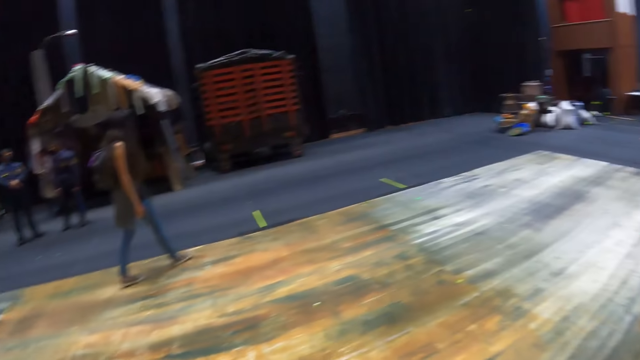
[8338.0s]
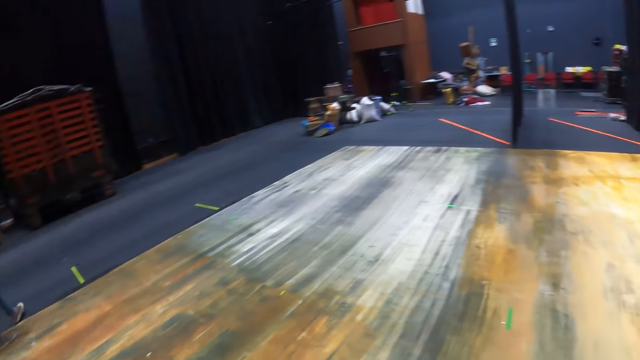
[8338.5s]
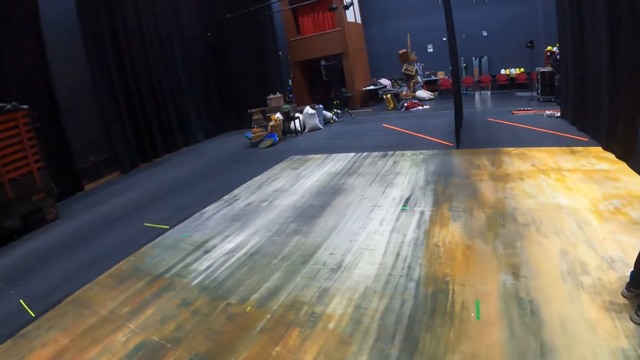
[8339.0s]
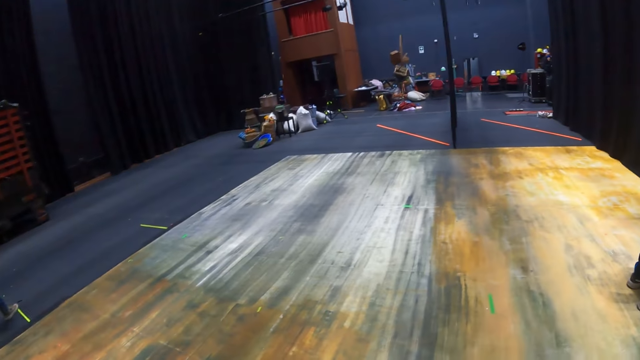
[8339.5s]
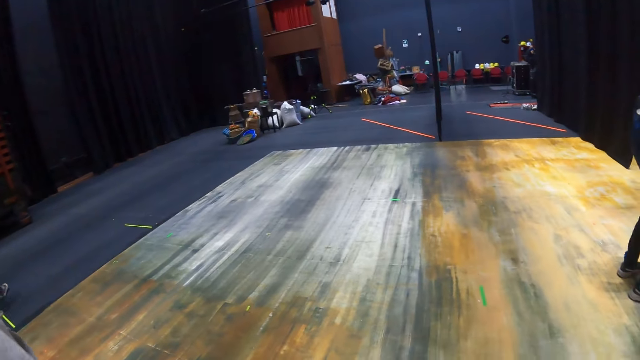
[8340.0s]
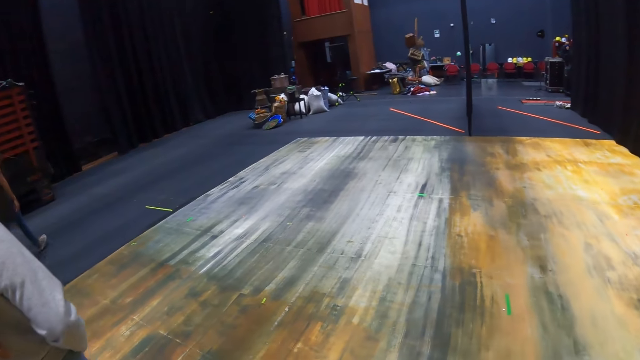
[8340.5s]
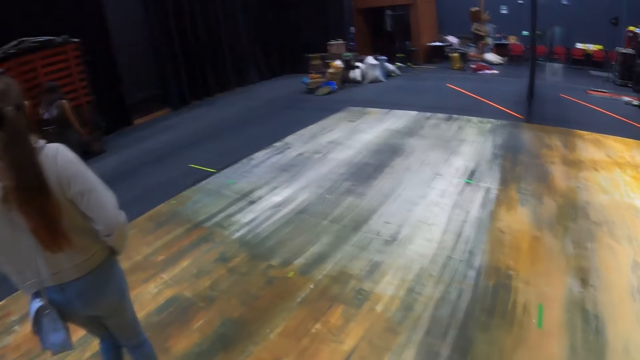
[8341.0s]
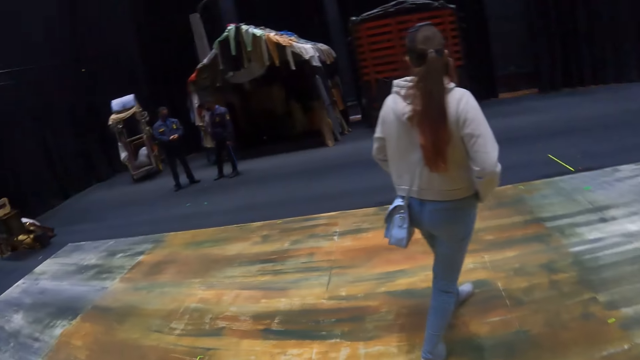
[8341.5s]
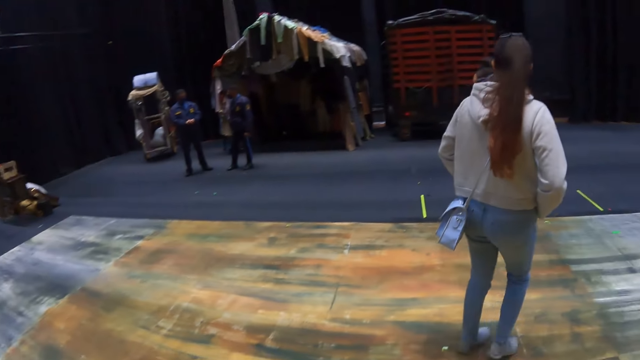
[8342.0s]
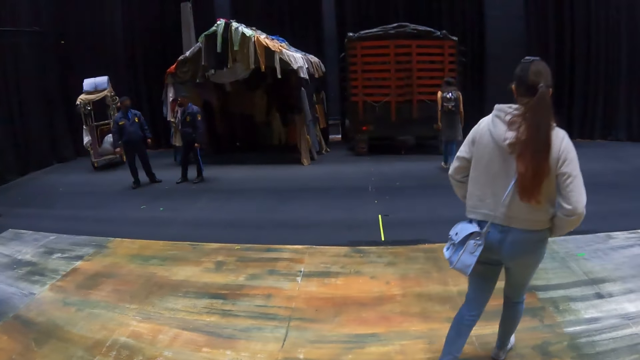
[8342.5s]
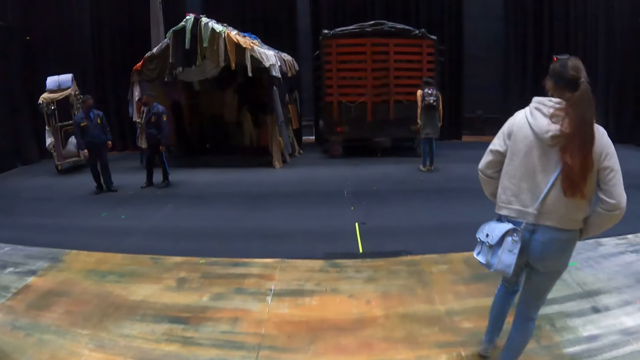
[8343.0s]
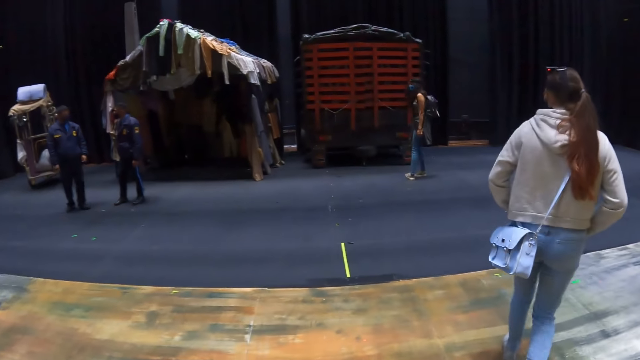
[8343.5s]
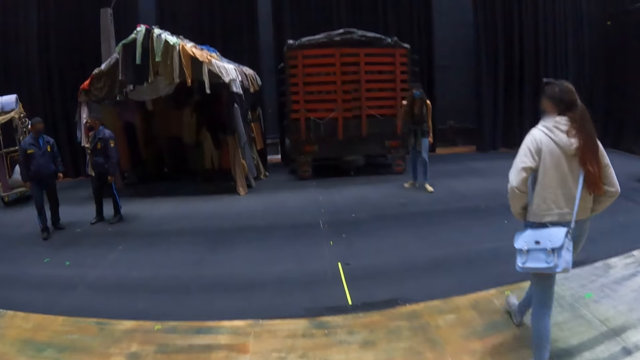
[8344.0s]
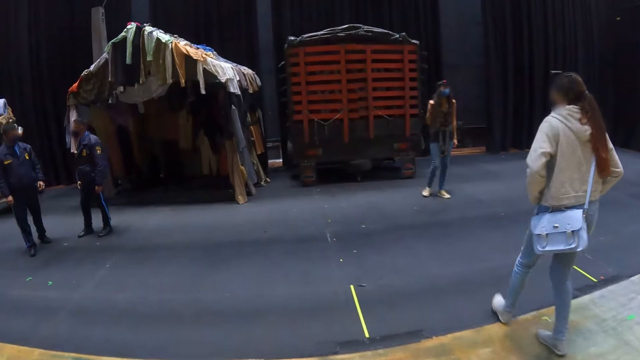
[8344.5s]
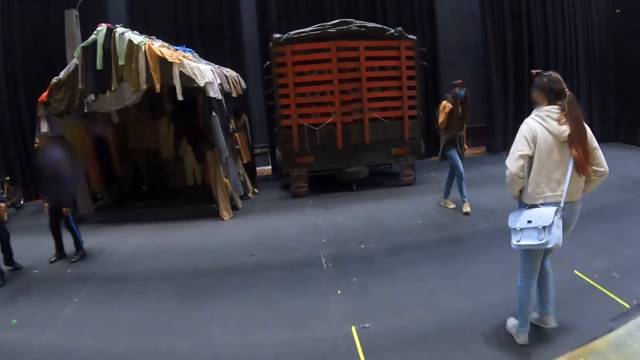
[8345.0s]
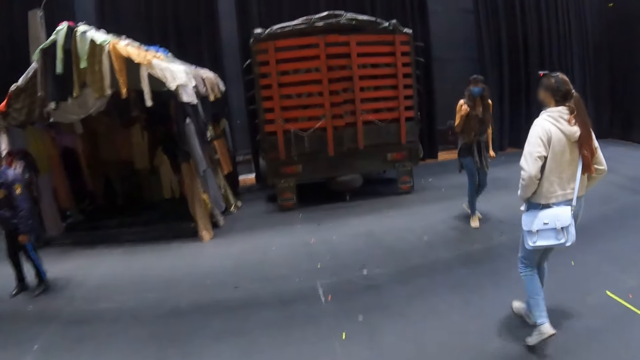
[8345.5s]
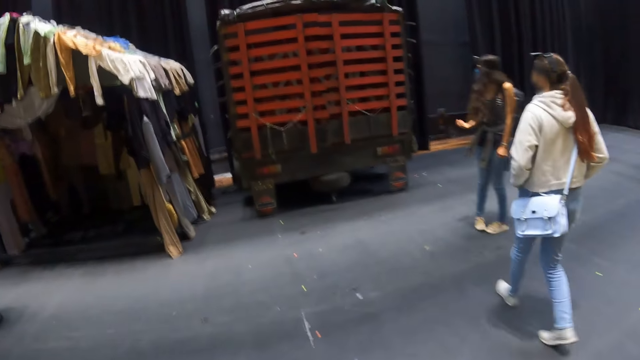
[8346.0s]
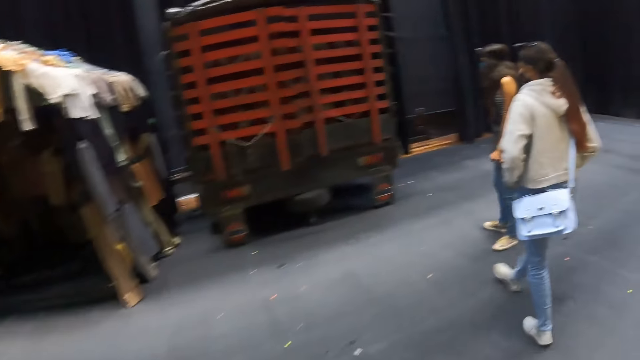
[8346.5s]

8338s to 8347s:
The camera wearer walks around the building. They look around the building. They walk around the building.

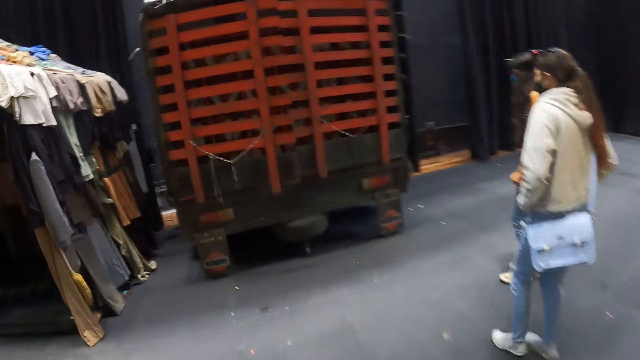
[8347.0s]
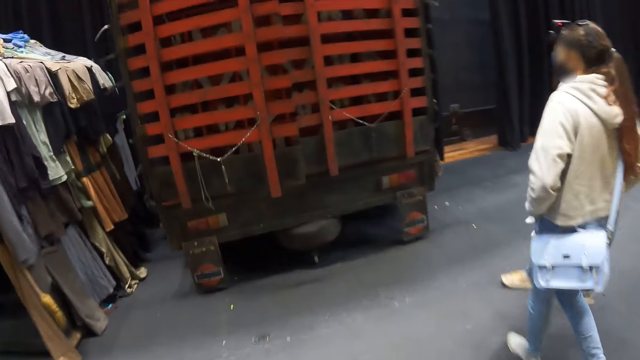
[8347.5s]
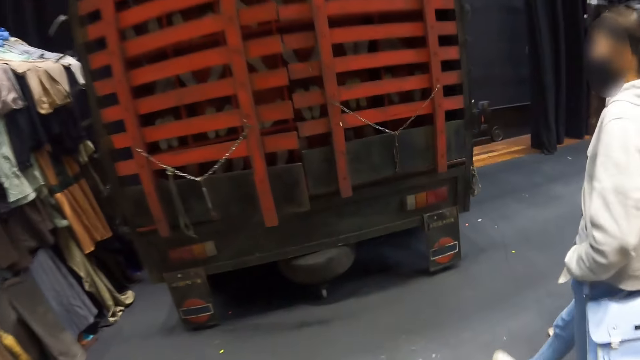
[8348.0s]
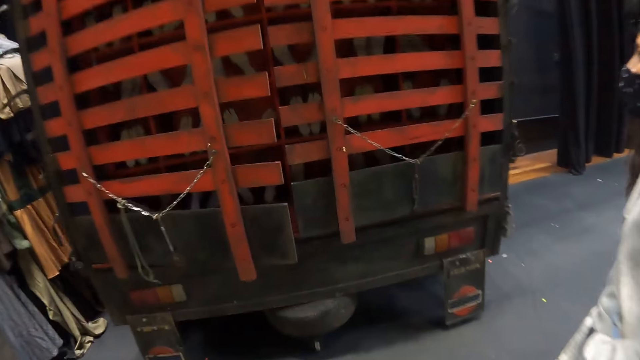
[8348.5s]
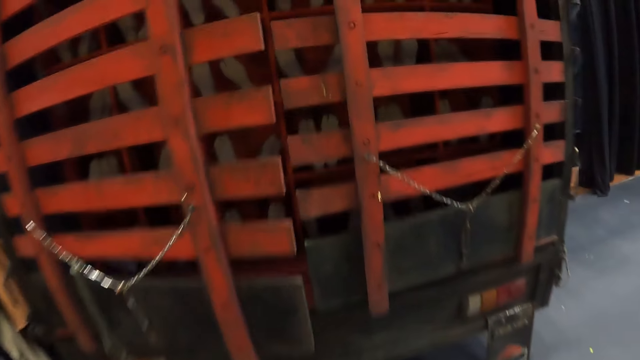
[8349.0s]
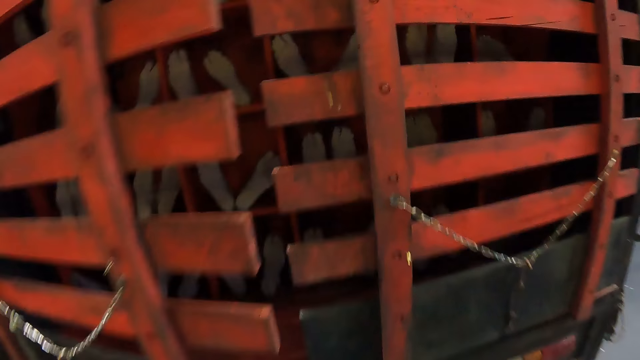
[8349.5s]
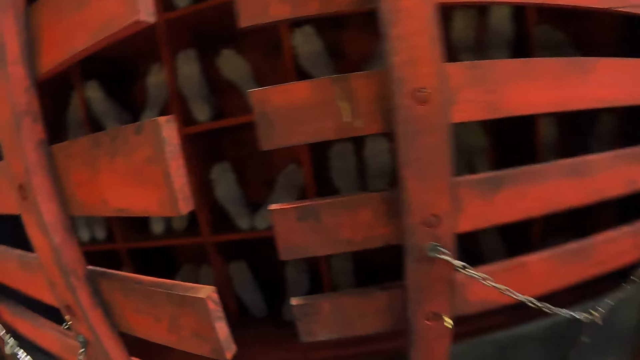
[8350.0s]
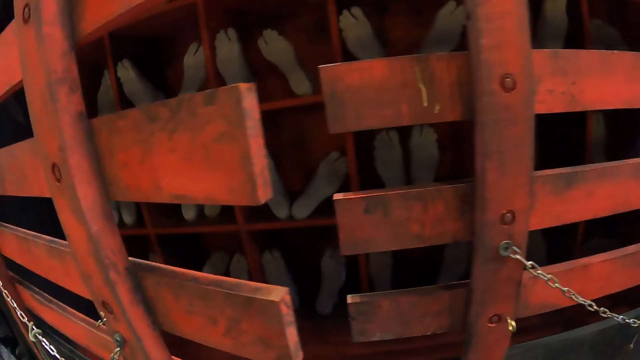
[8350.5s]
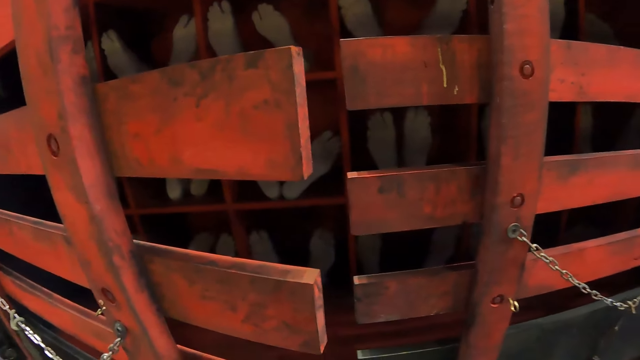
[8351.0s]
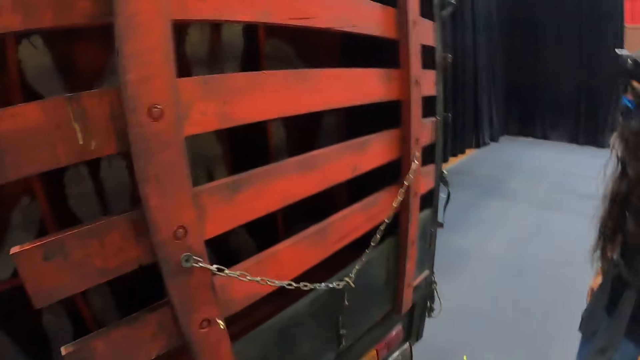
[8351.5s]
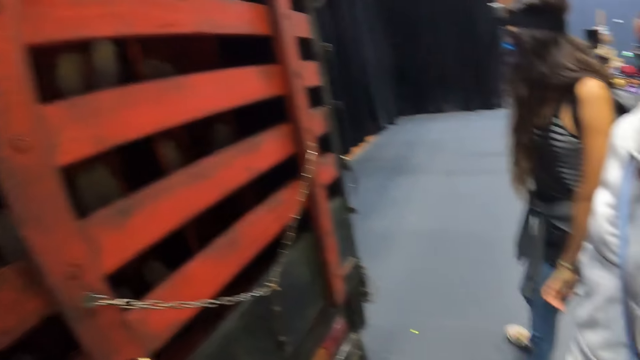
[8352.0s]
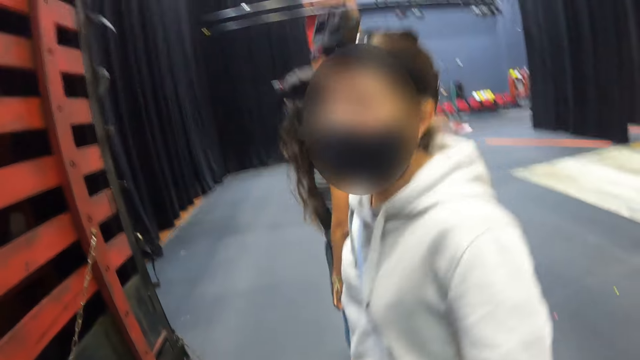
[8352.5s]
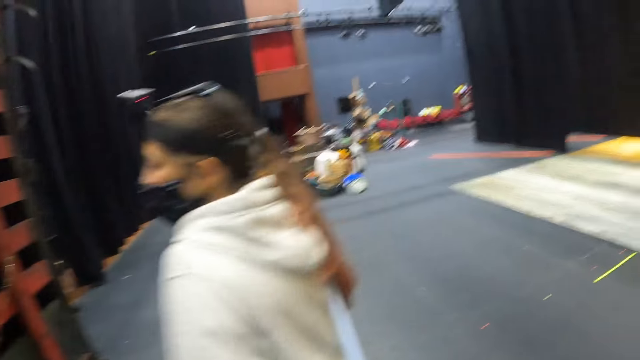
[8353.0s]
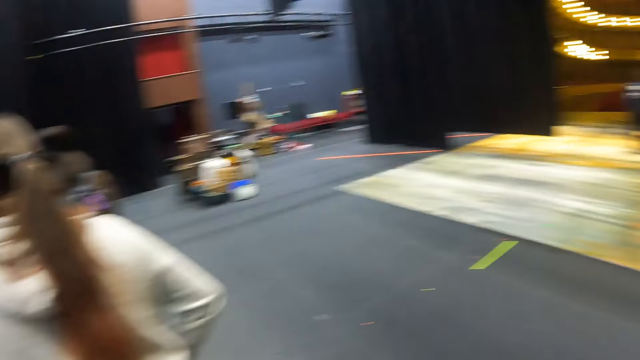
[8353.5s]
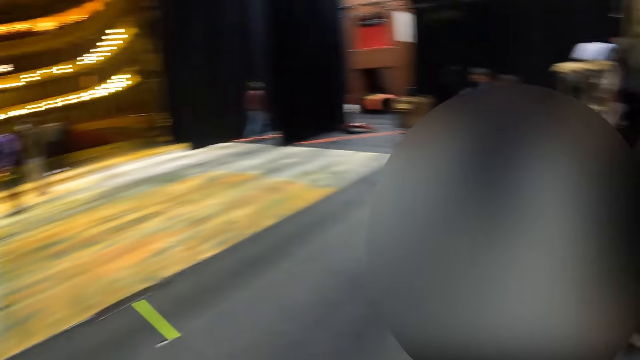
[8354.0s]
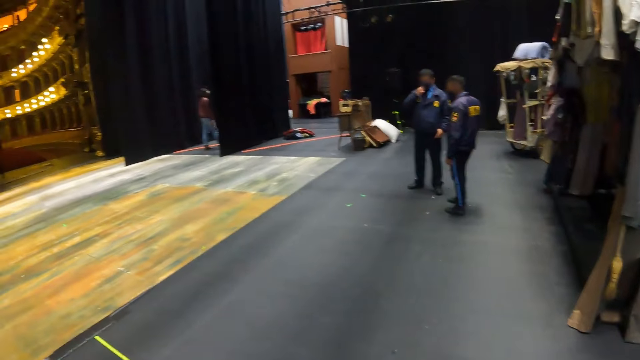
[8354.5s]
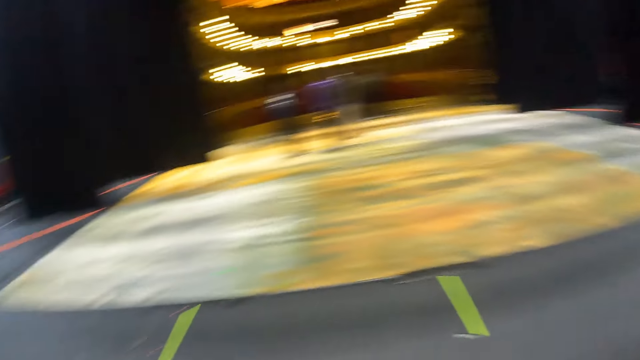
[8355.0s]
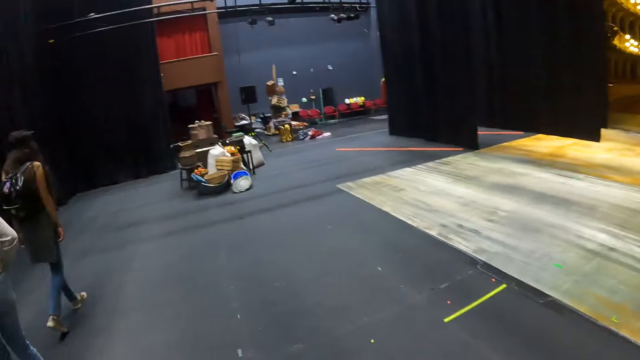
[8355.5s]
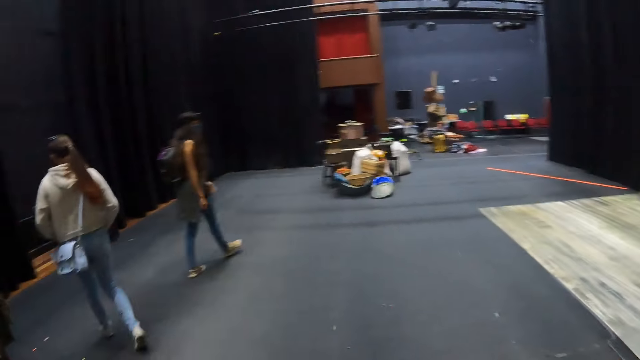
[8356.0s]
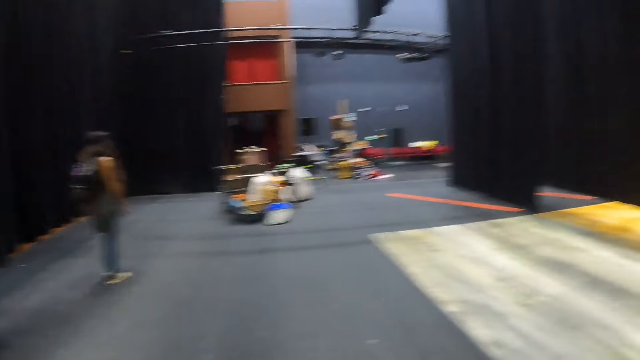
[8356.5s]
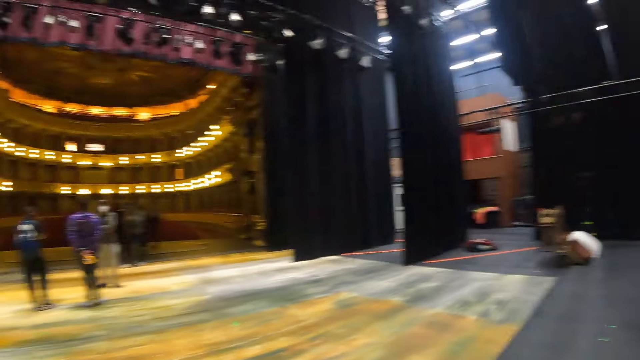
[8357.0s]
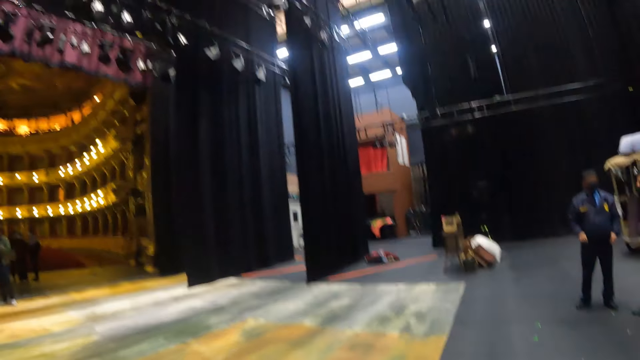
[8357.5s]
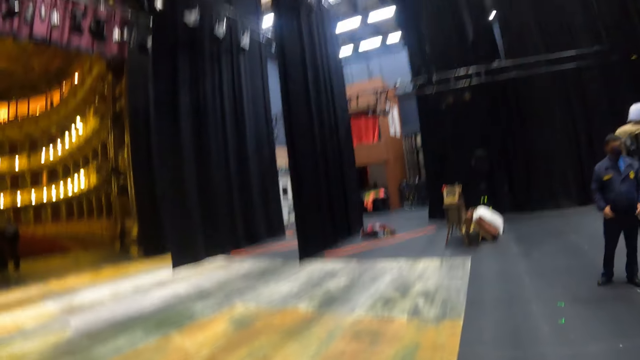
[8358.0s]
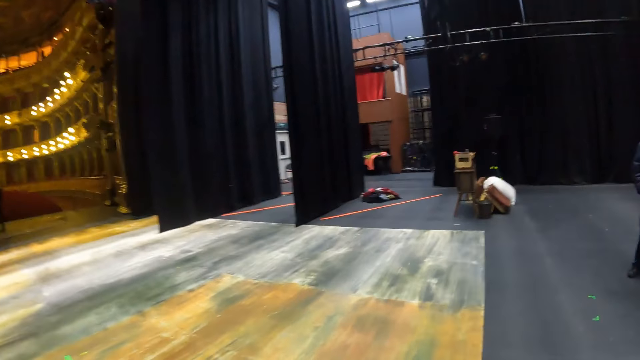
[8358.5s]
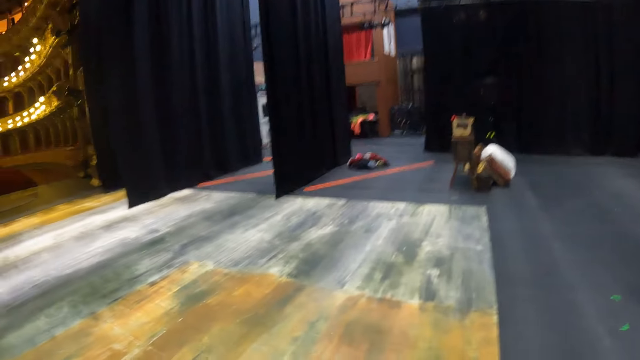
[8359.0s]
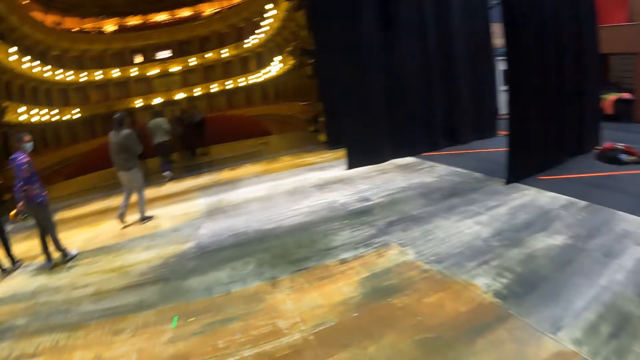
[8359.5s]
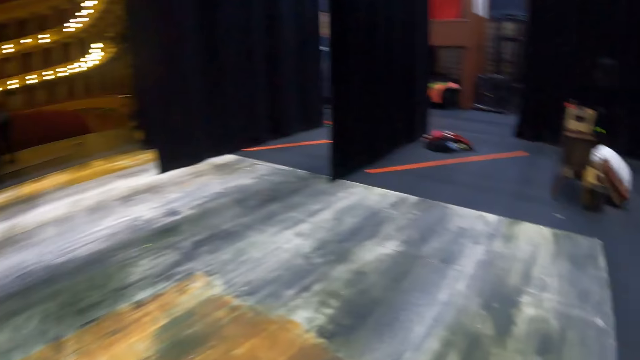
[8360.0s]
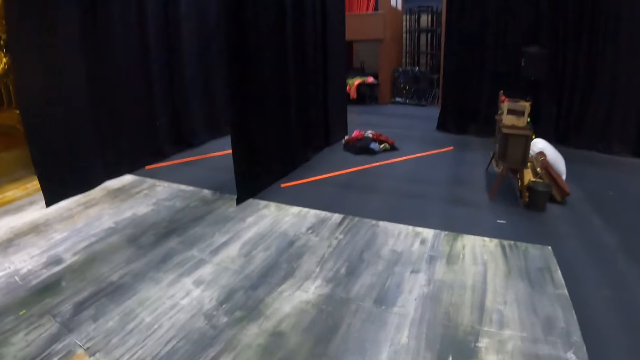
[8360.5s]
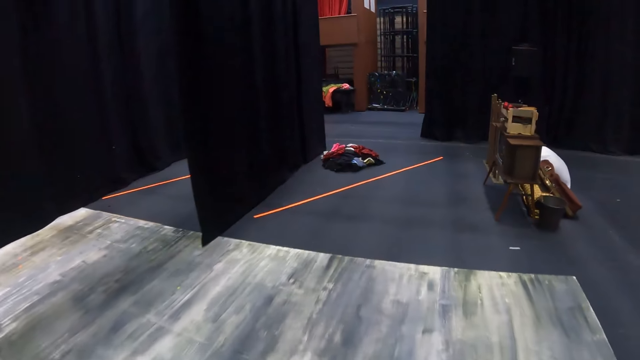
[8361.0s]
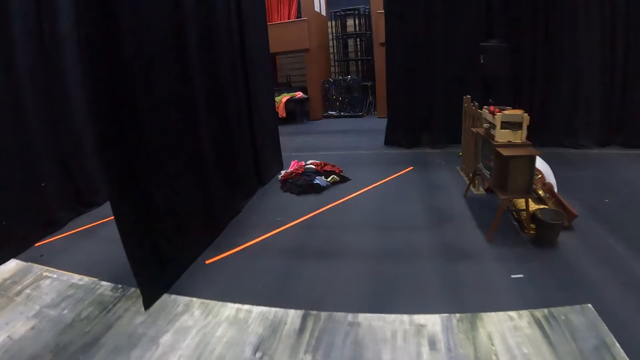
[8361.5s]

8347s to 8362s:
The camera wearer looks around. They walk around the building.
